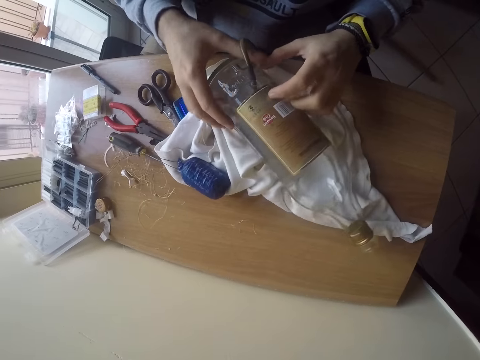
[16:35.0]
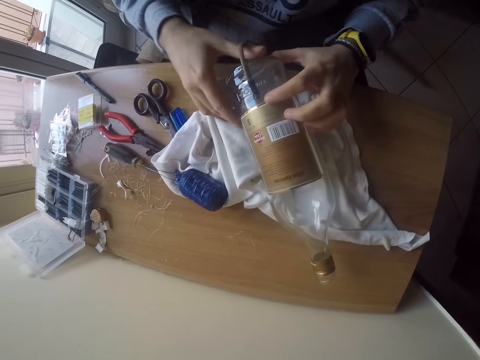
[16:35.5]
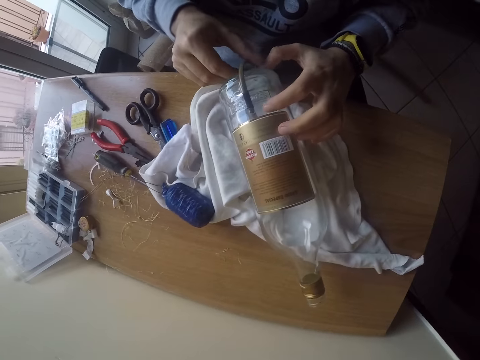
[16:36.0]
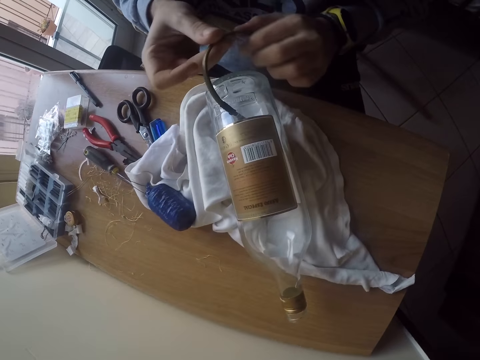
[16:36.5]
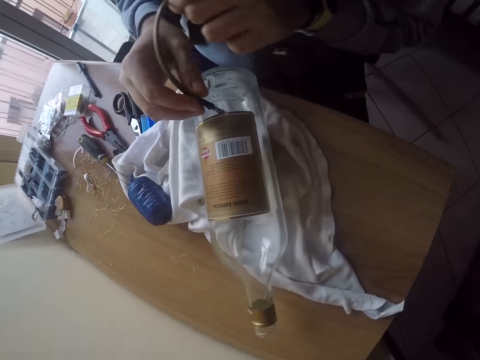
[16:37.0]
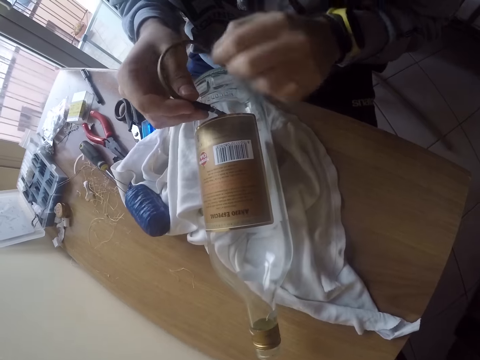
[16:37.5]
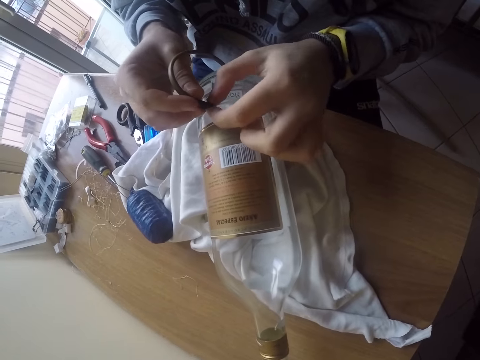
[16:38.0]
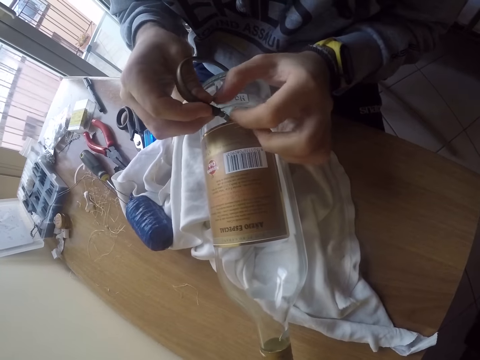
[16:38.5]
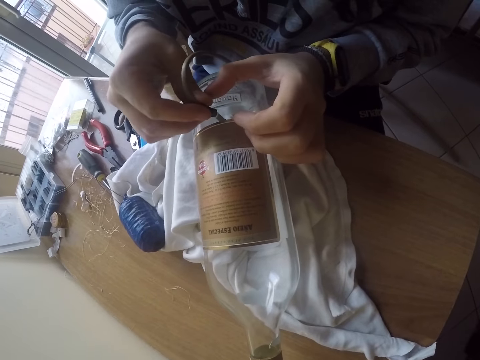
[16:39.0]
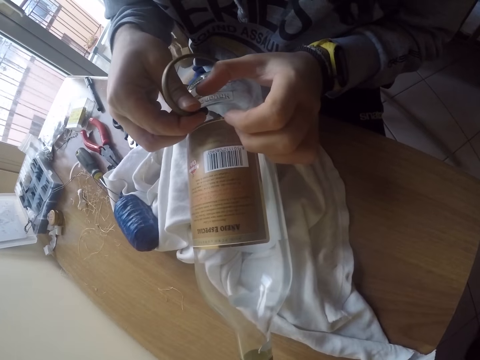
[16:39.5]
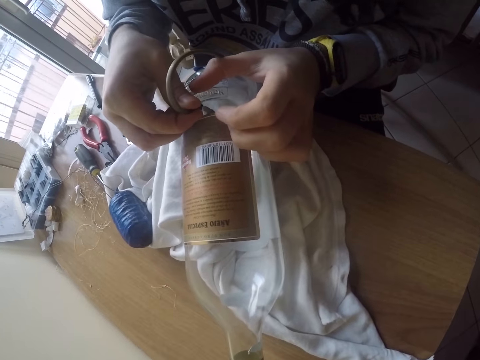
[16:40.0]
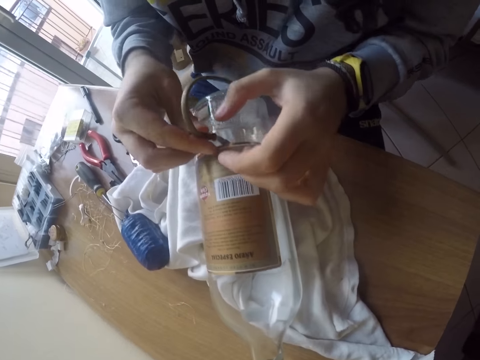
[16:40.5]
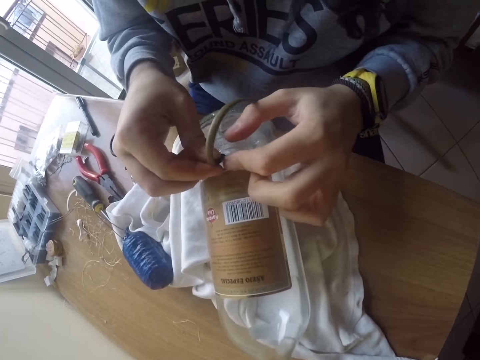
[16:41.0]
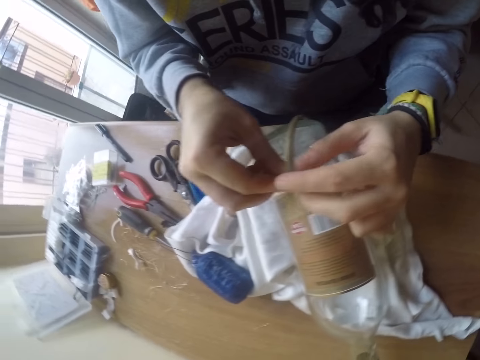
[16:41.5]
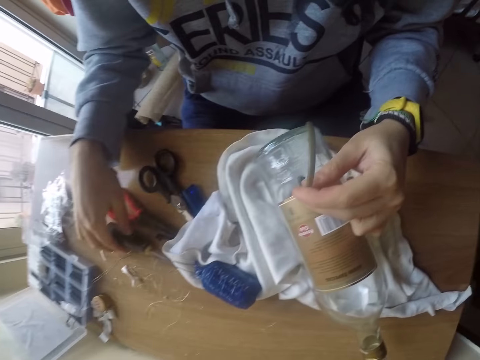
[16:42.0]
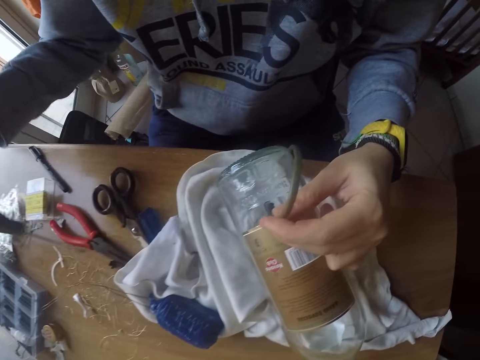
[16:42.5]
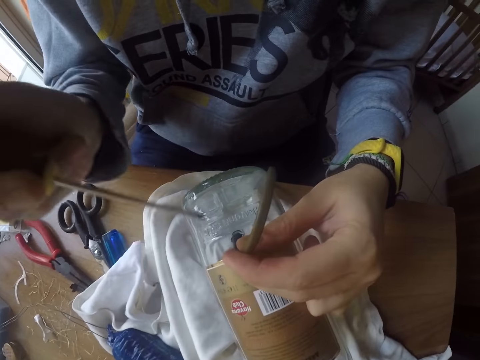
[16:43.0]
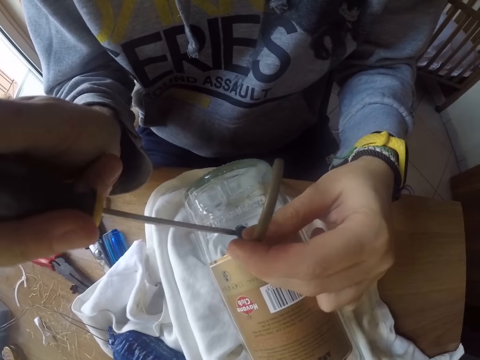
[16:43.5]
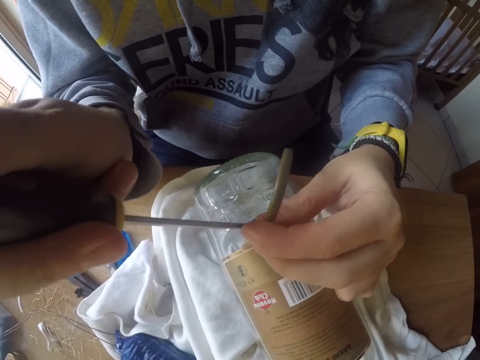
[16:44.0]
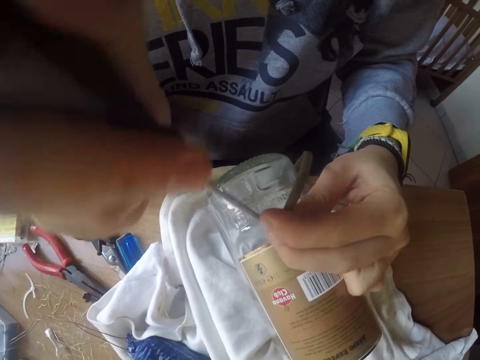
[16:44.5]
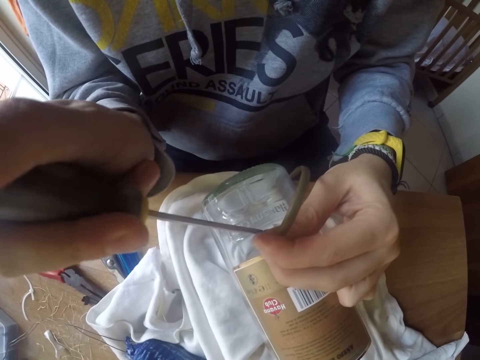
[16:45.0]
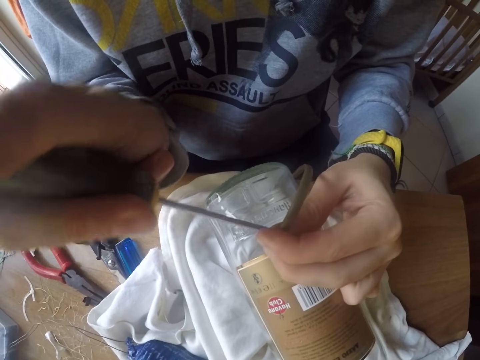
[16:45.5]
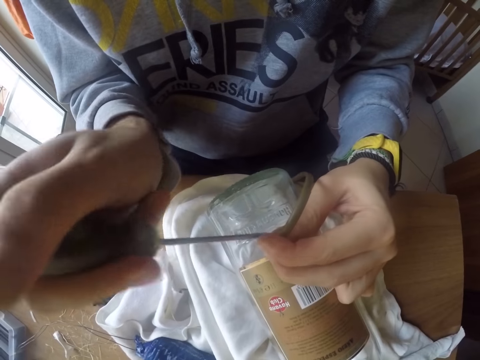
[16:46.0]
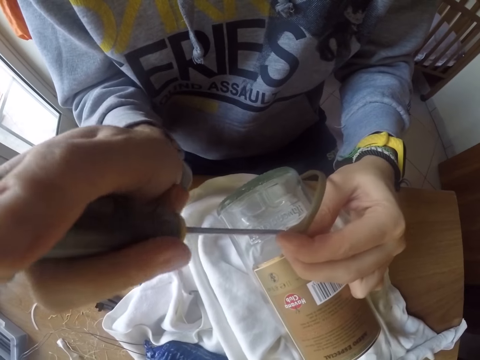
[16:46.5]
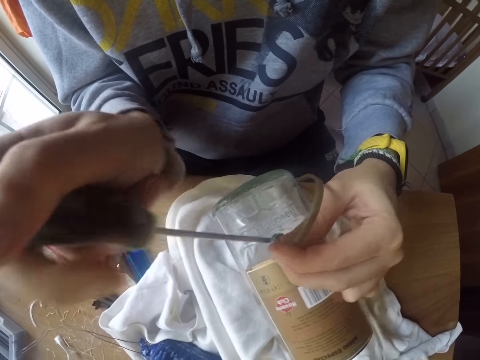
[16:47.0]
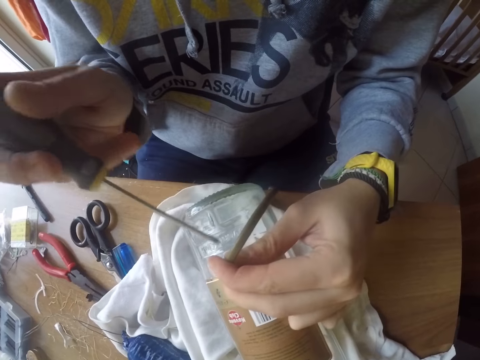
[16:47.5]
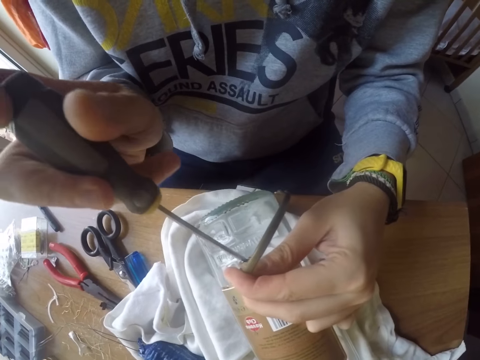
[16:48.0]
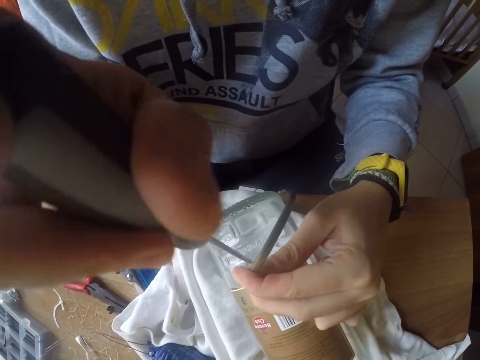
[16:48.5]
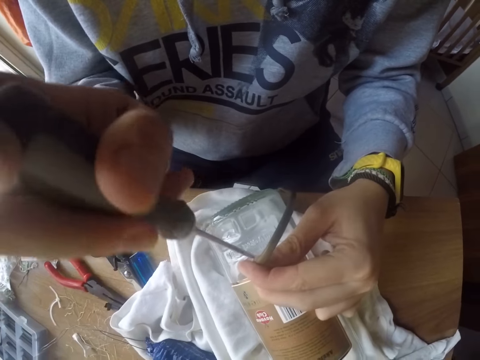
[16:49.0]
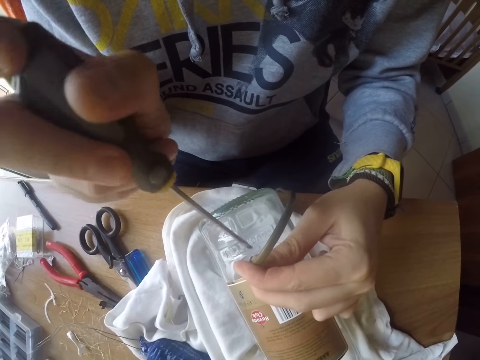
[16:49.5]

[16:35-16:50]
The camera wearer holds the cable with his right hand. He stretches the bulb cable. He holds the cable with both hands. He adjusts the cable ring on the bottle. He holds the cable with his left hand. He picks up the screwdriver from the table with his right hand. He adjusts the cable in the bottle lamp with the screwdriver in his right hand.

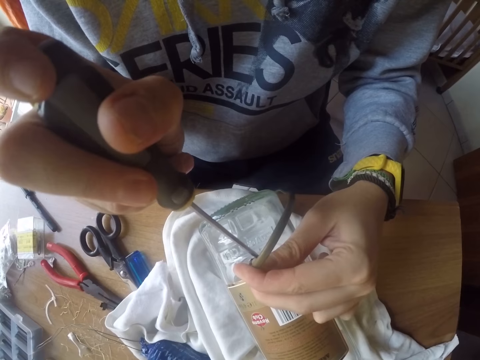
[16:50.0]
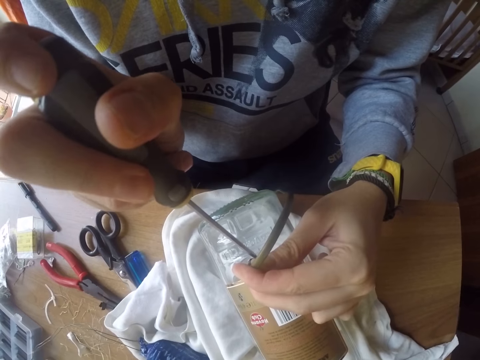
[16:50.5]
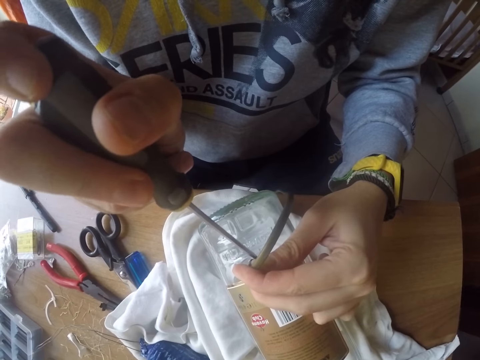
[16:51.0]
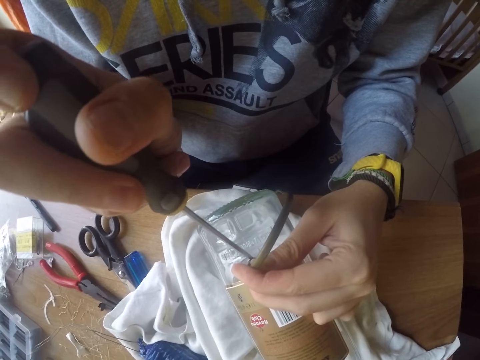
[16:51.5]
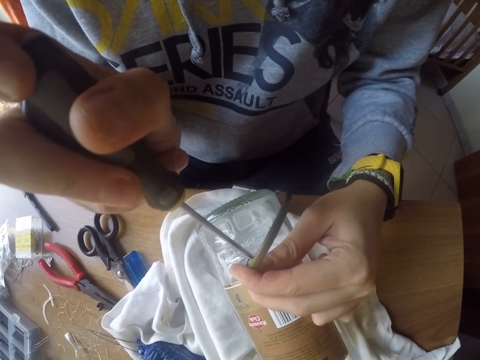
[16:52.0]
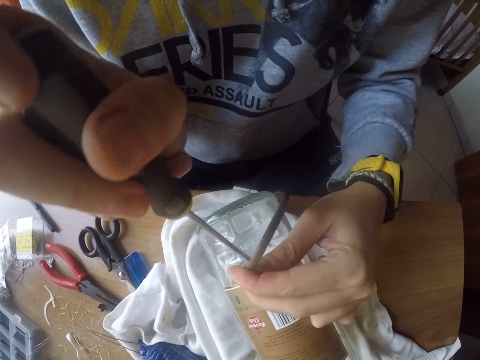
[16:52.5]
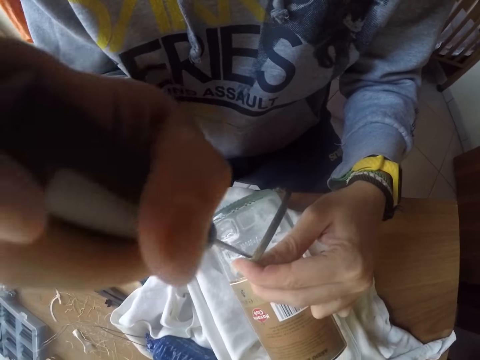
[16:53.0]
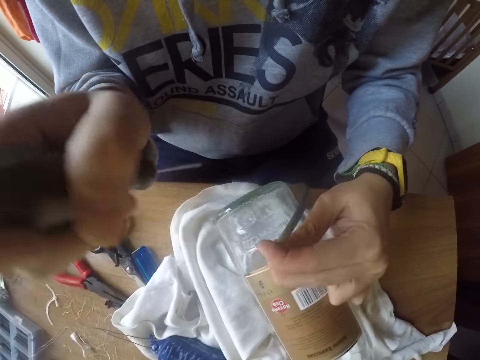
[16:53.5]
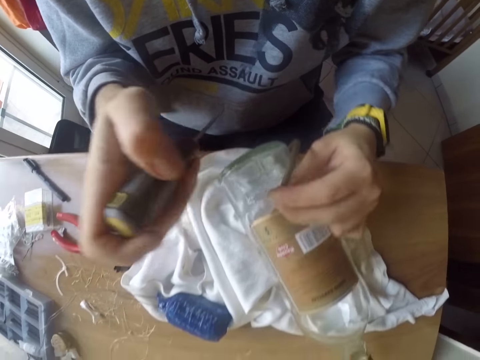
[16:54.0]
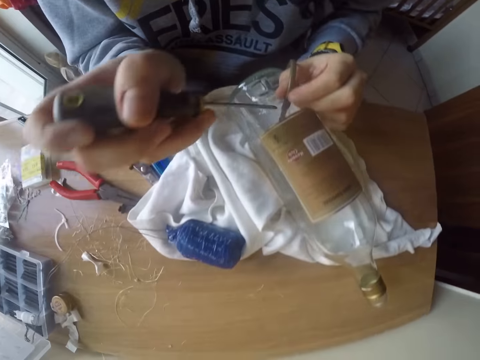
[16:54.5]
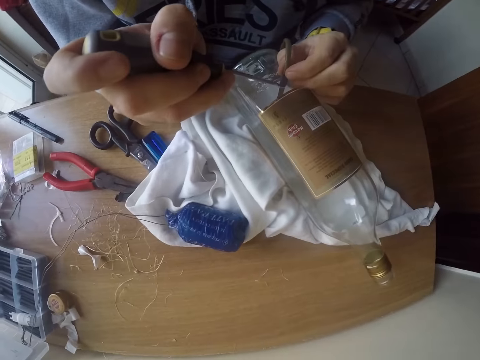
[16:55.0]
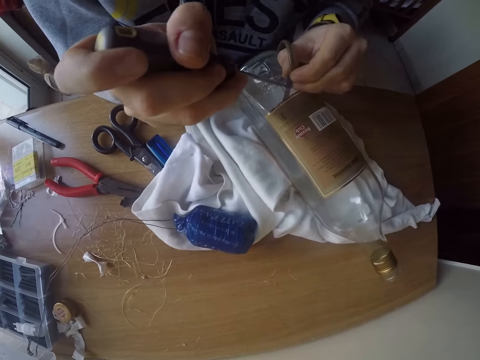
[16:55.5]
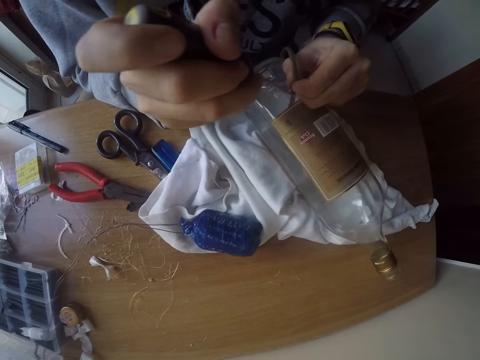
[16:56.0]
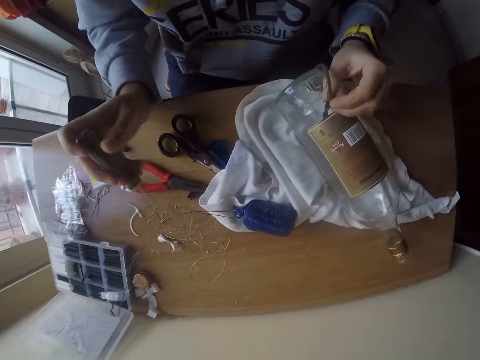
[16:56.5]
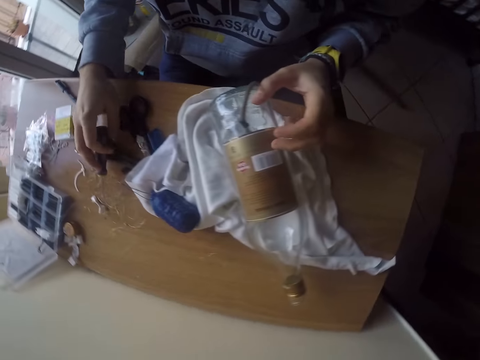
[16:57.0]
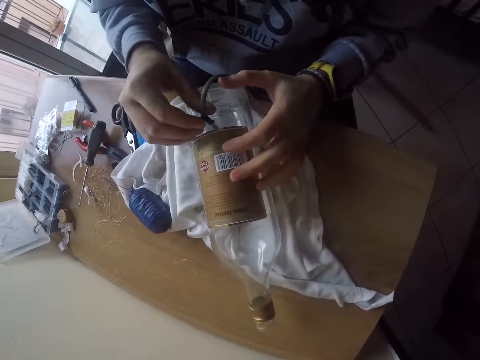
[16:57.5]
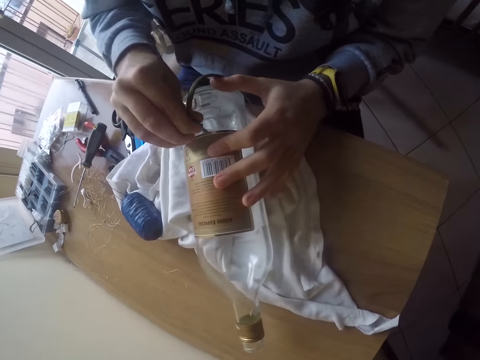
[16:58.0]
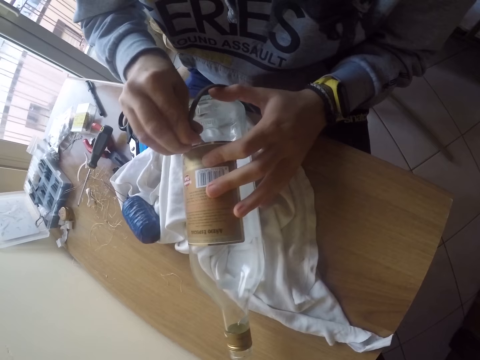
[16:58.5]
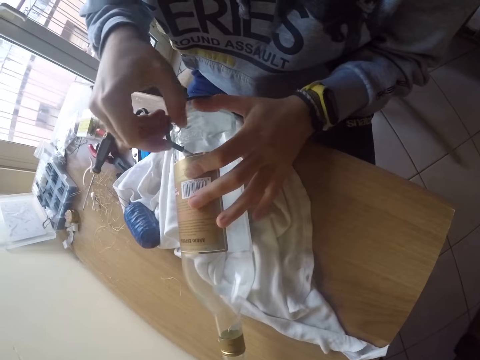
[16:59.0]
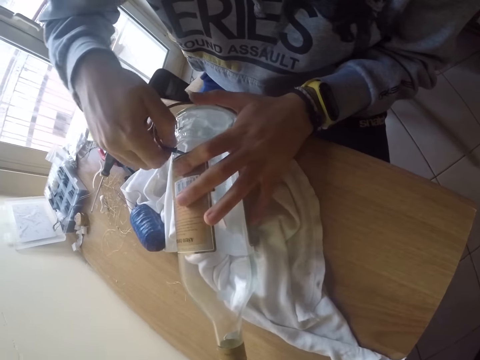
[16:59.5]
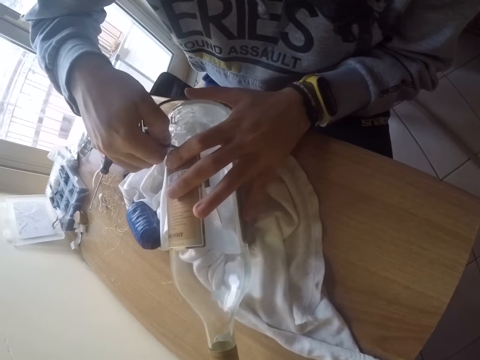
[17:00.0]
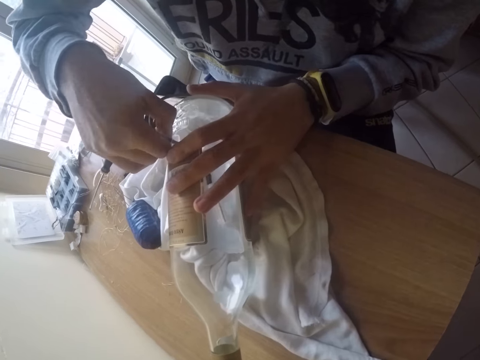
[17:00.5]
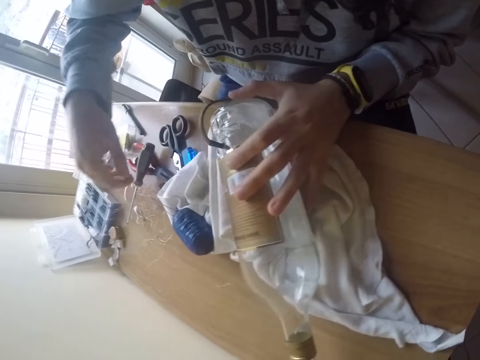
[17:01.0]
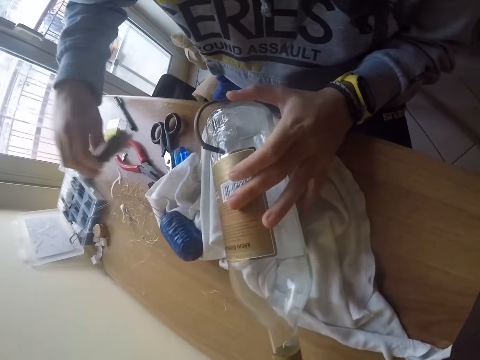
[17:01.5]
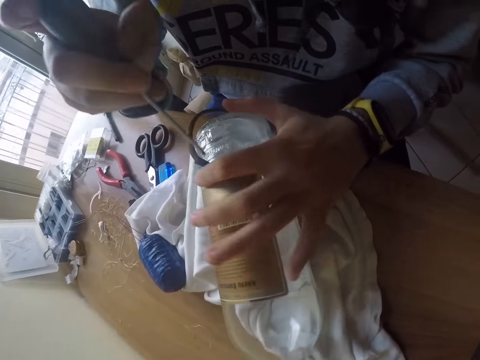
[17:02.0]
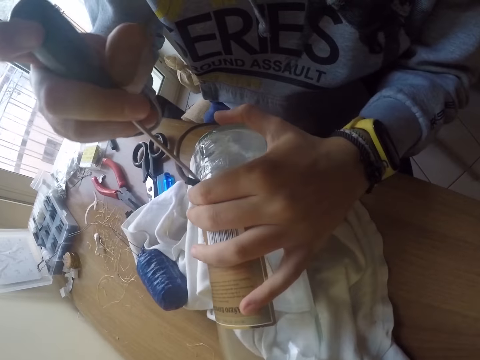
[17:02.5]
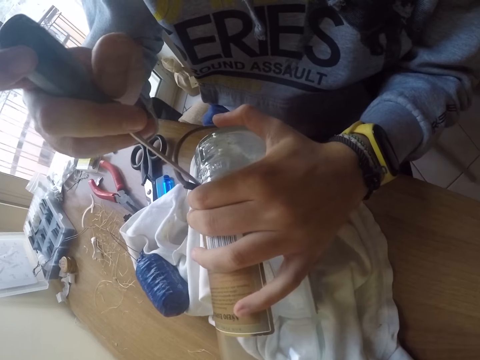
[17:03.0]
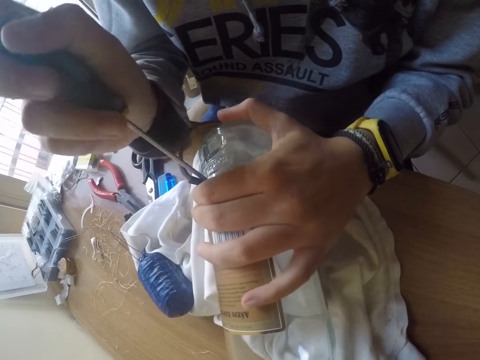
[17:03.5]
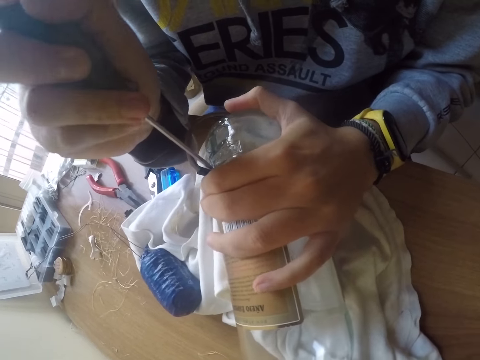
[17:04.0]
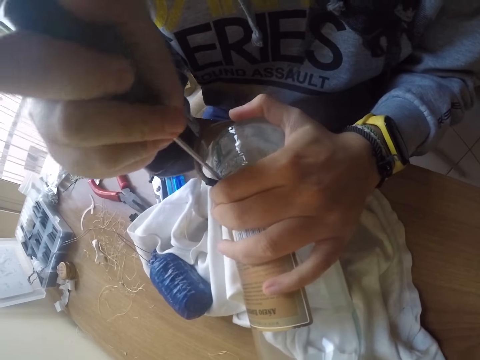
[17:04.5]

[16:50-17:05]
The camera wearer drops the screwdriver on the table with his right hand. He adjusts the cable ring on the bottle with his right hand. He picks up the screwdriver from the table with his right hand. He adjusts the cable in the bottle with the screwdriver in his right hand.
